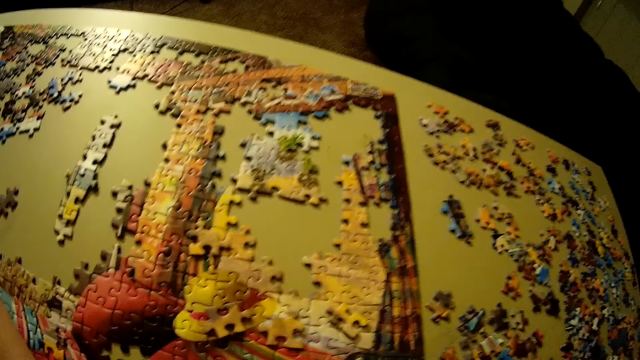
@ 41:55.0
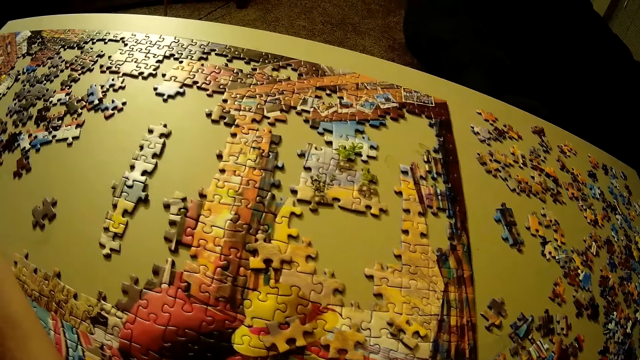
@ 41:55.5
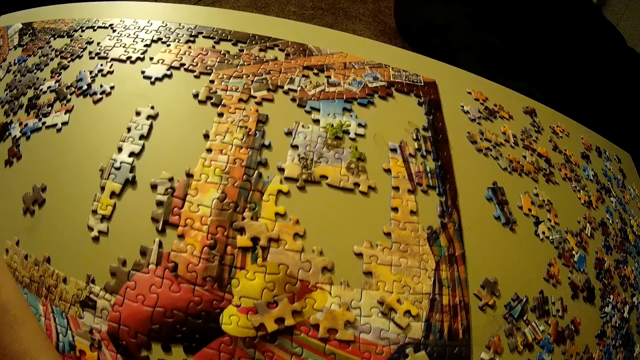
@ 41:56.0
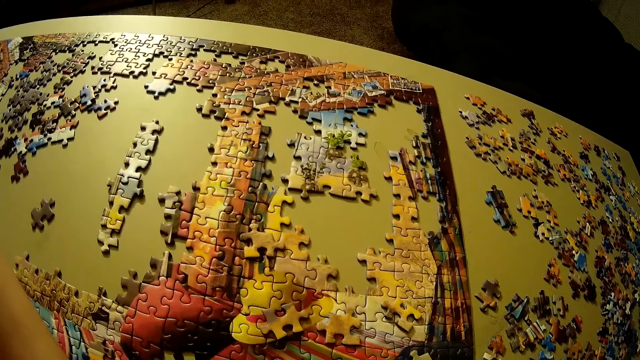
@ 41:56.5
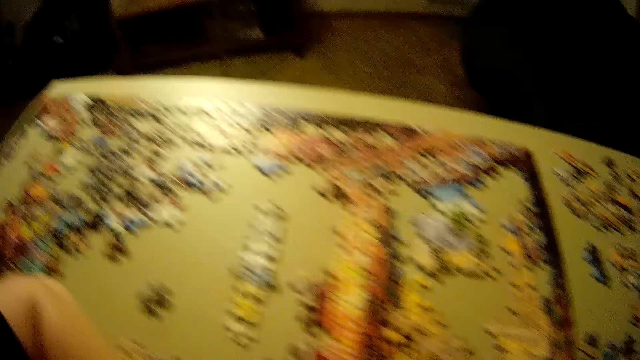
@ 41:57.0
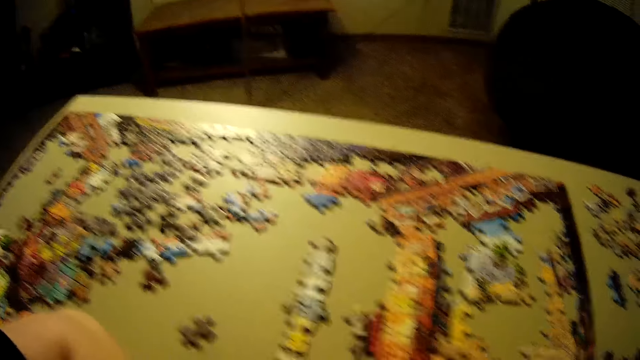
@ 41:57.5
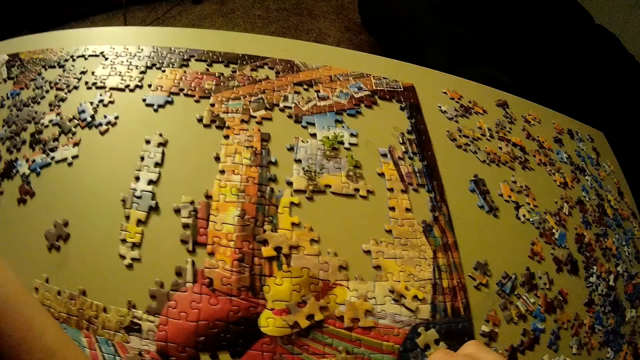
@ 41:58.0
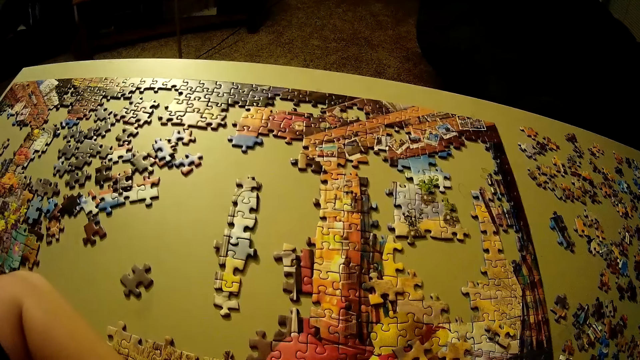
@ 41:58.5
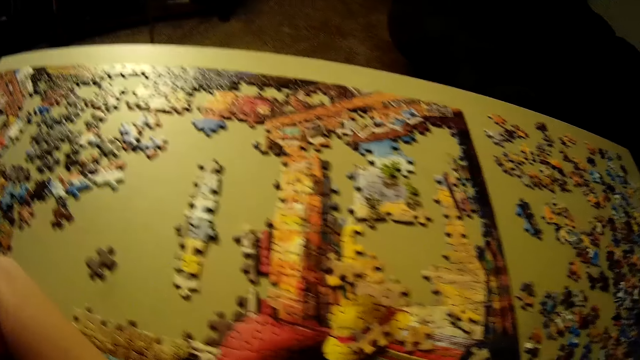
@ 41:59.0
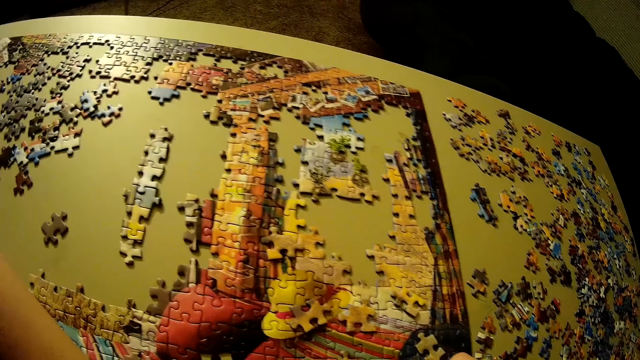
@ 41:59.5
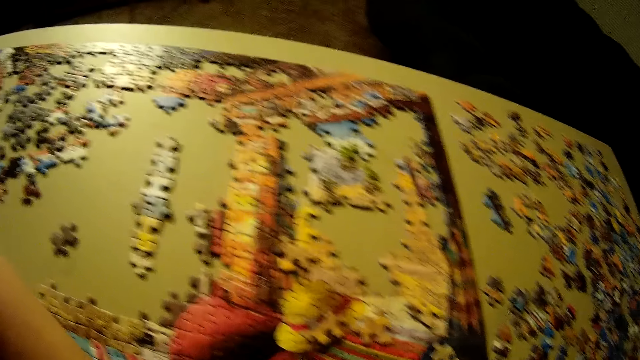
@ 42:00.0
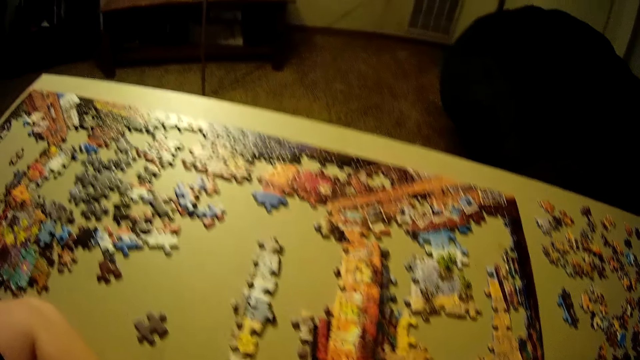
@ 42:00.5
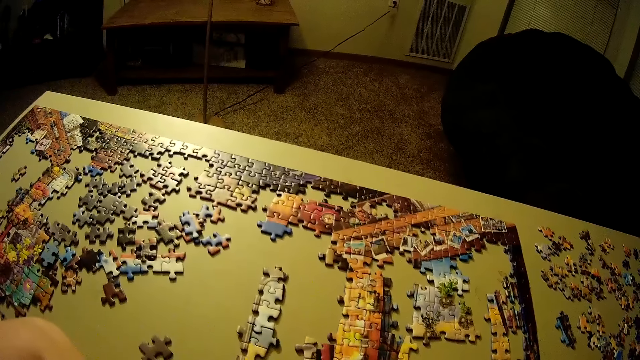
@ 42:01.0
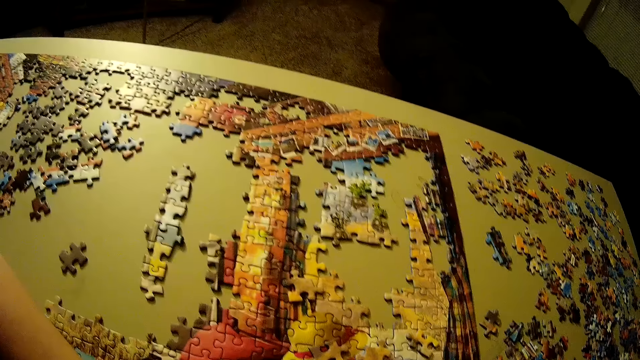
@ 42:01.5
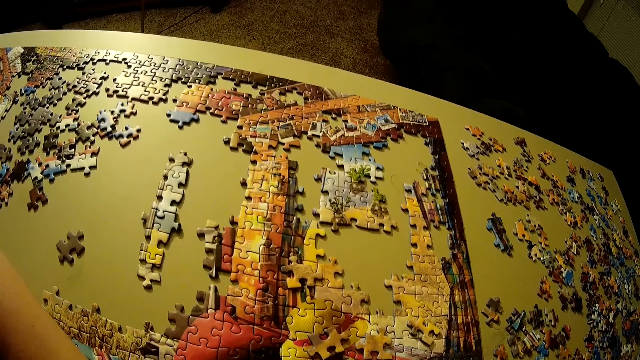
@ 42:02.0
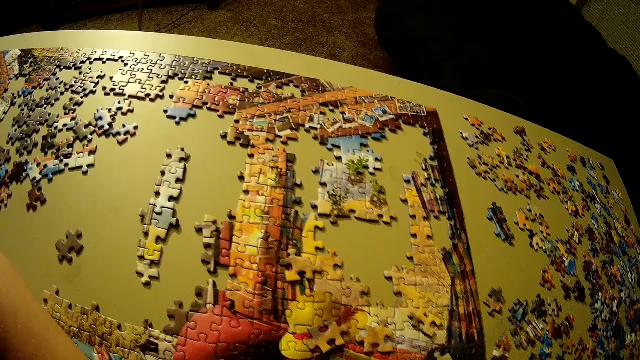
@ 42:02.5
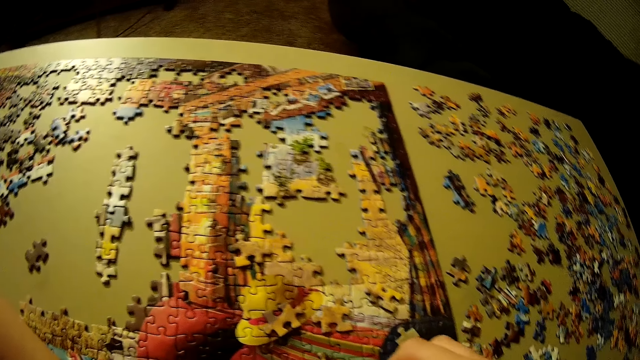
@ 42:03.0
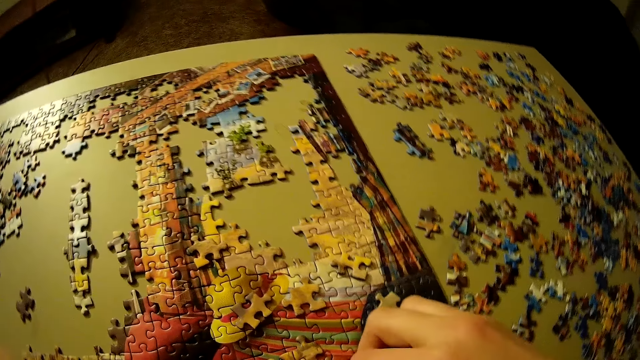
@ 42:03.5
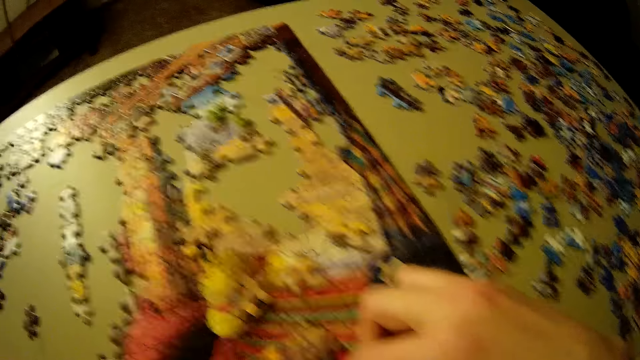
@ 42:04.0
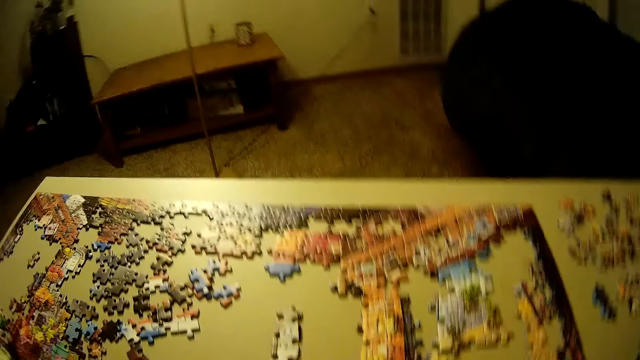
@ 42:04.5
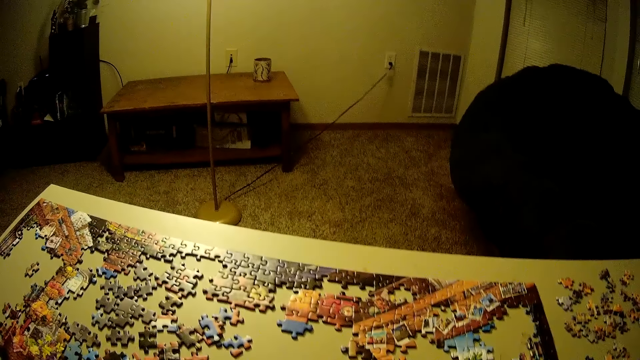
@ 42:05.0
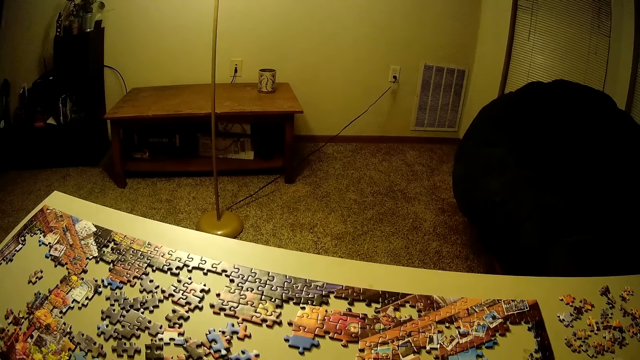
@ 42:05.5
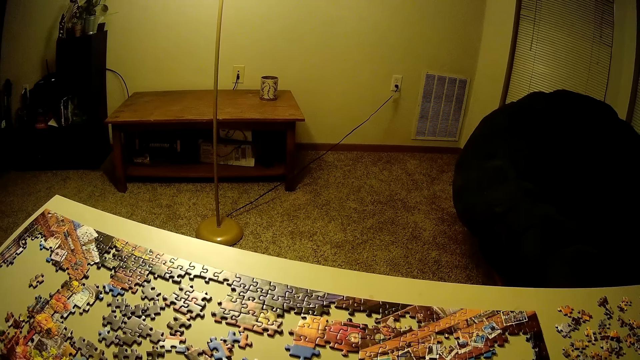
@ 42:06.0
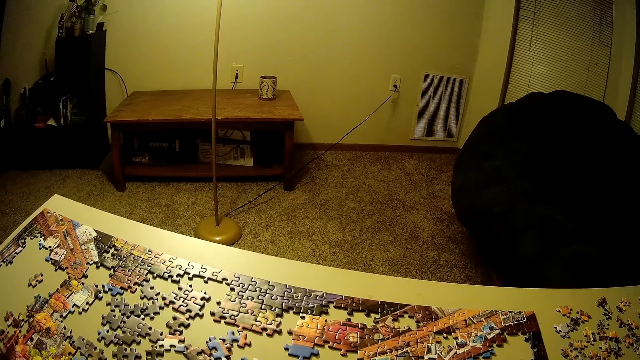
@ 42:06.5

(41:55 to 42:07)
The camera wearer looks around.

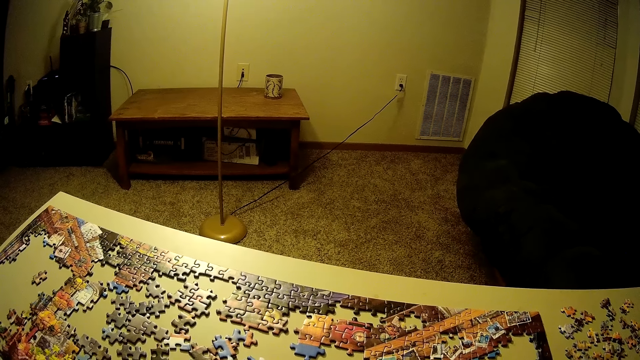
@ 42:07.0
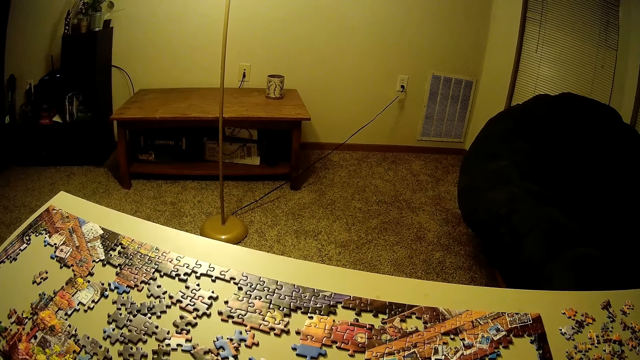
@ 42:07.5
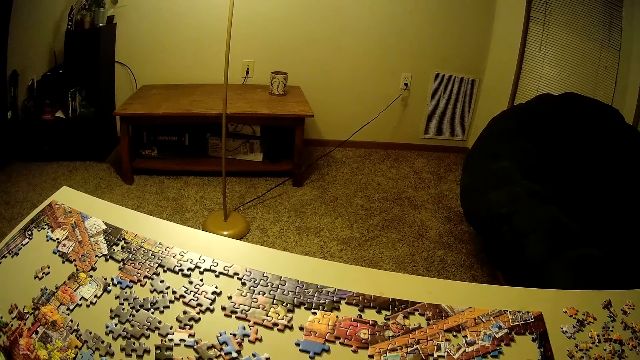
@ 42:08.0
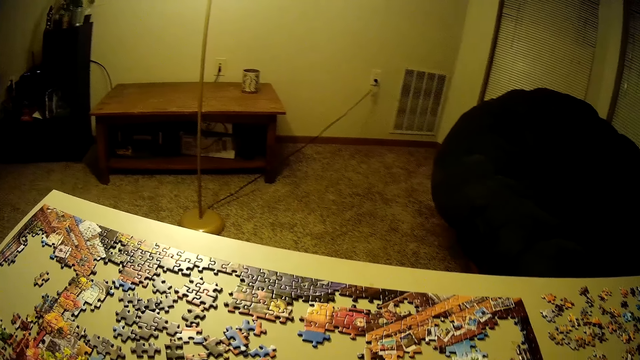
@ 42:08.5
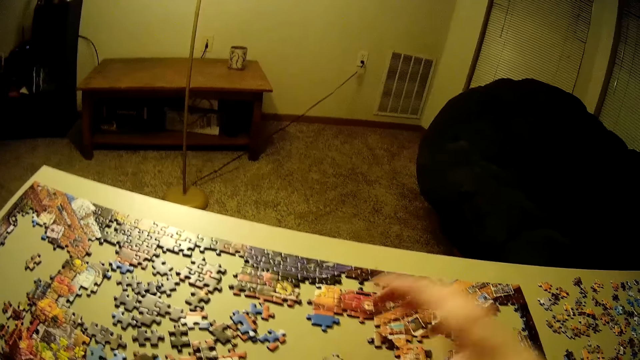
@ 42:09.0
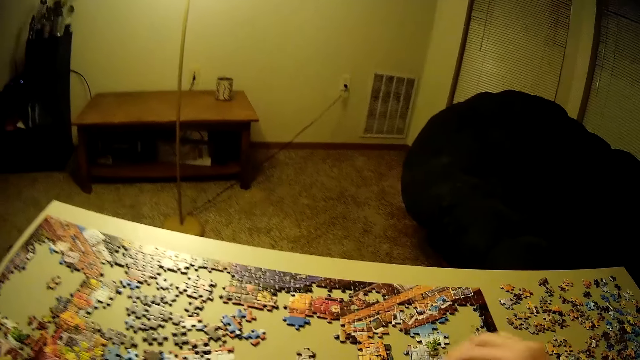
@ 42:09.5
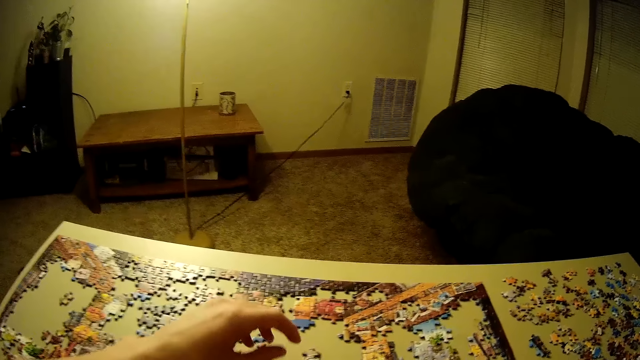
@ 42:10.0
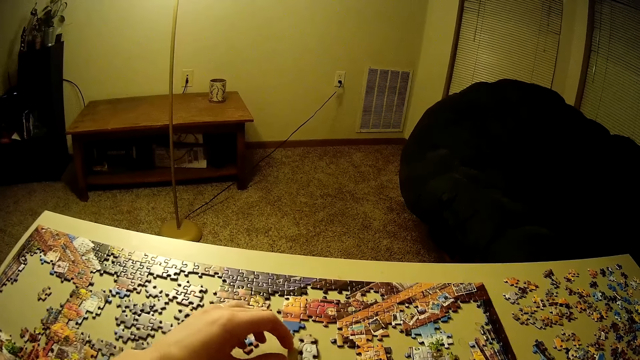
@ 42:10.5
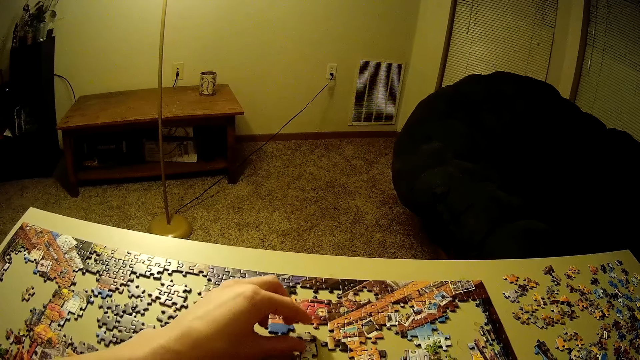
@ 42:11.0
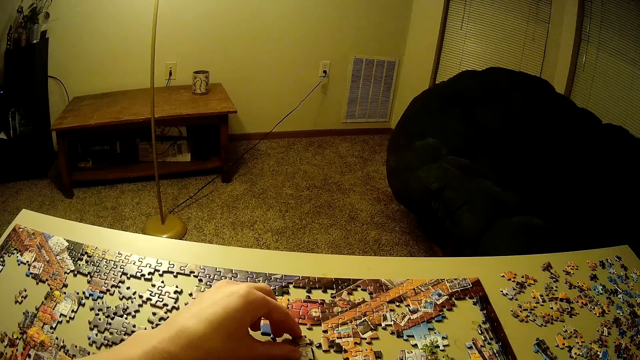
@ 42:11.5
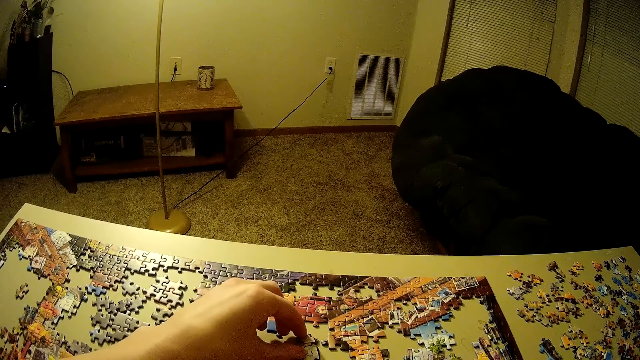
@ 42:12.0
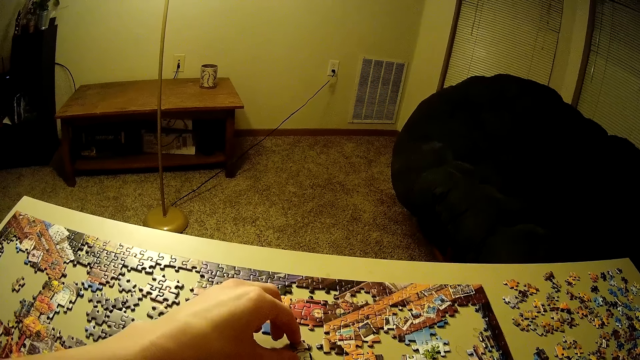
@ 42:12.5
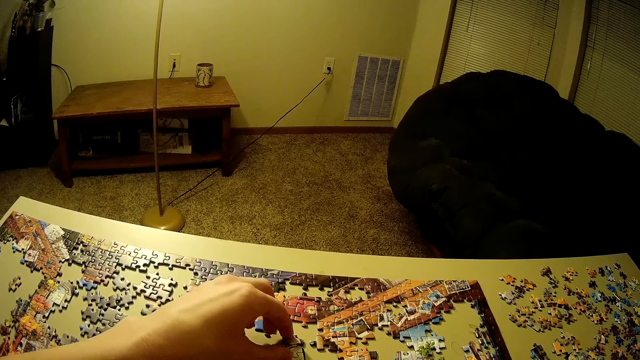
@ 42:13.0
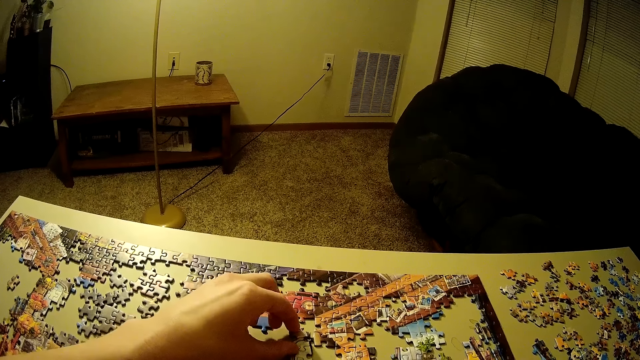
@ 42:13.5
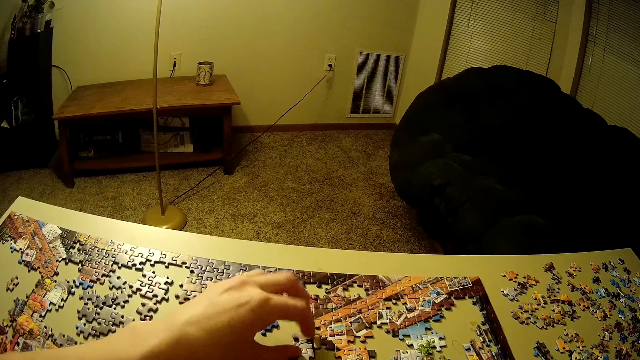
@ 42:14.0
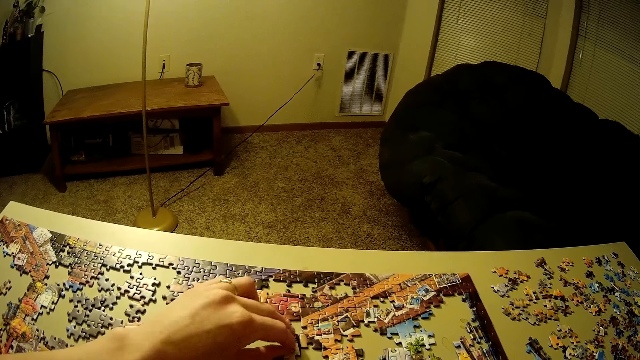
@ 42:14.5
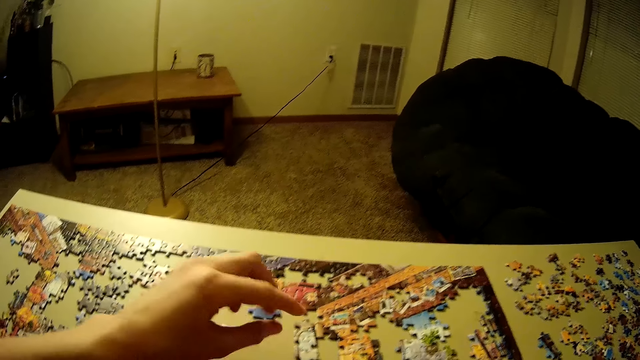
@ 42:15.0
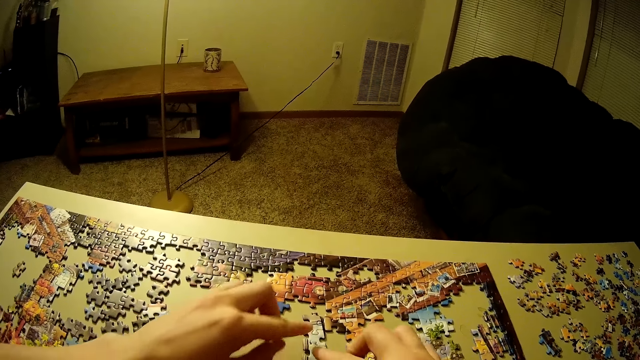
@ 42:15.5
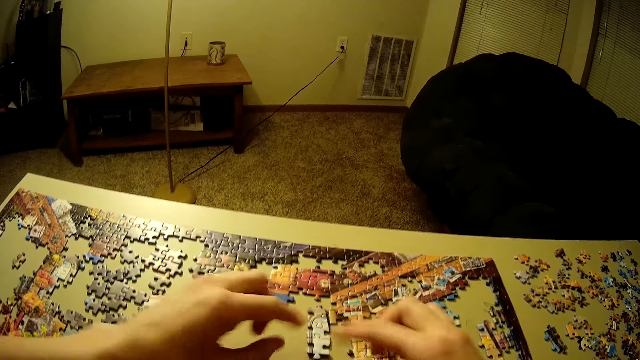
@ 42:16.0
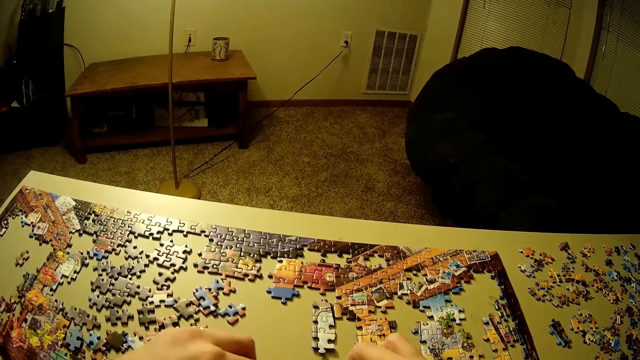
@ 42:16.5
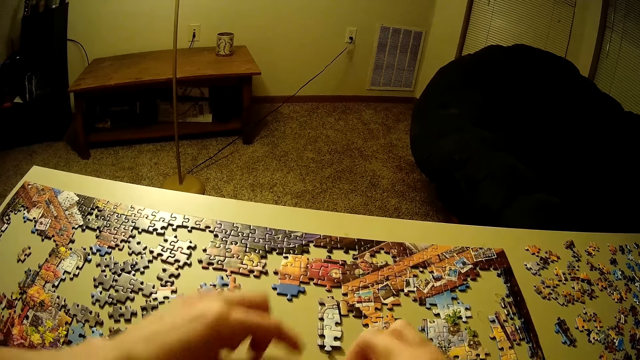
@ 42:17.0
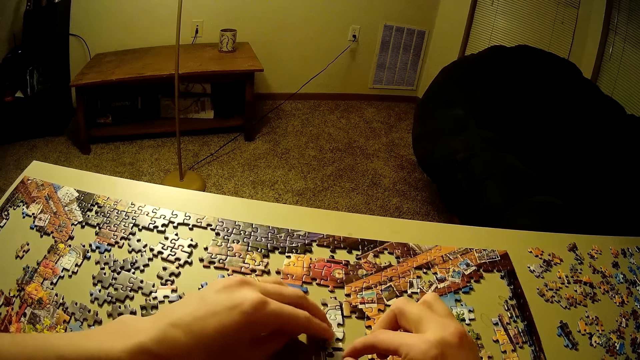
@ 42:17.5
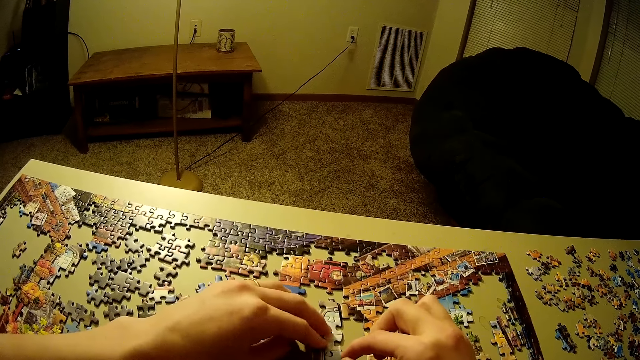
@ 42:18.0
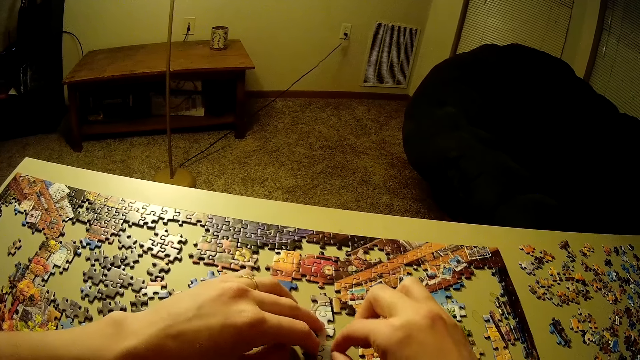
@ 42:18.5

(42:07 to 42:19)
The camera wearer moves her hand forward. She returns her hand back to its original position. She moves her hand forwards and pushes the pieces of the puzzle forward. She holds the pieces of the puzzle. She pushes the pieces of the puzzle around with her hand. She lets go of the pieces of the puzzle. She holds the pieces of the puzzle with her hand.
